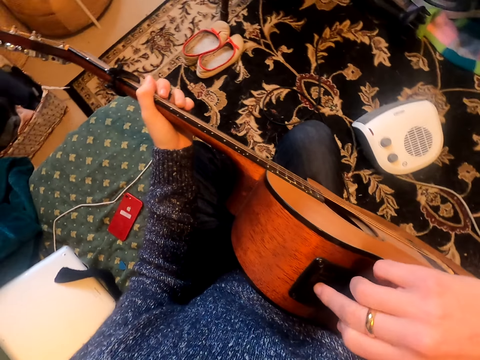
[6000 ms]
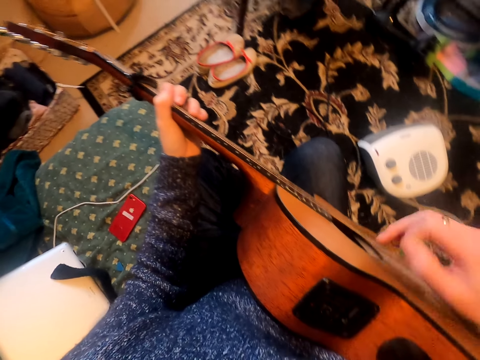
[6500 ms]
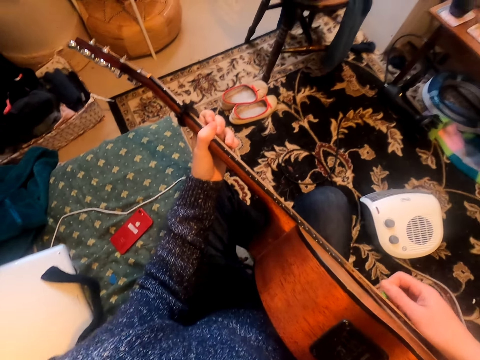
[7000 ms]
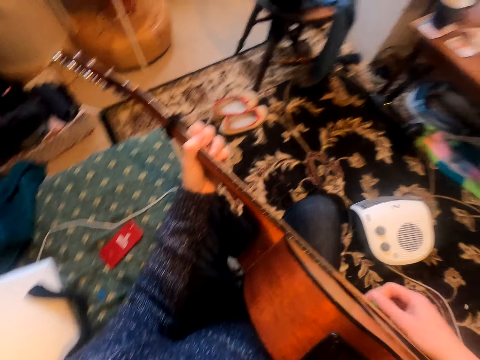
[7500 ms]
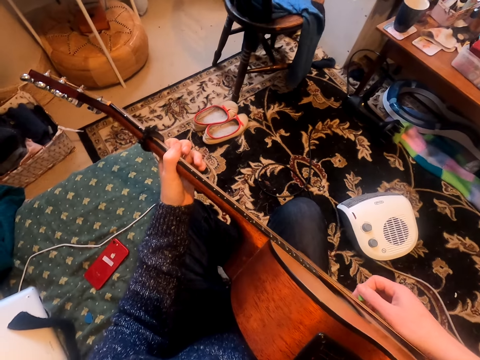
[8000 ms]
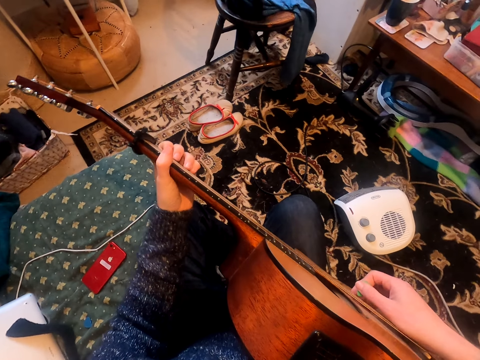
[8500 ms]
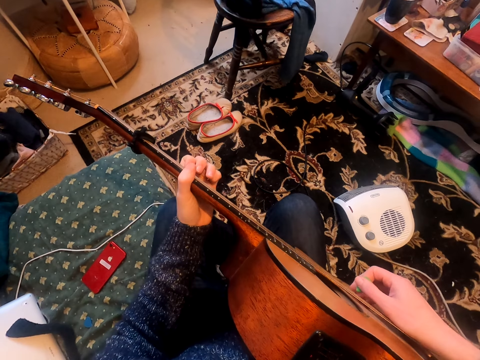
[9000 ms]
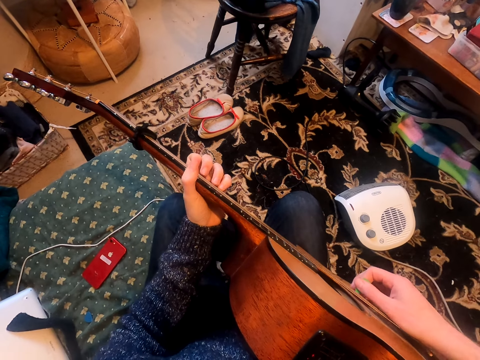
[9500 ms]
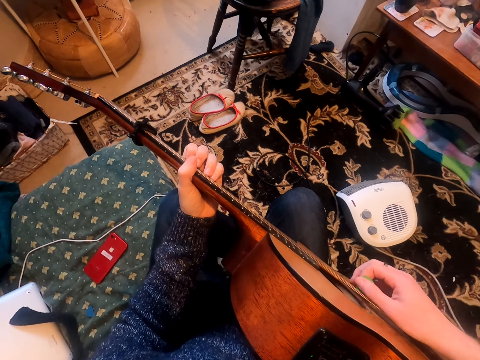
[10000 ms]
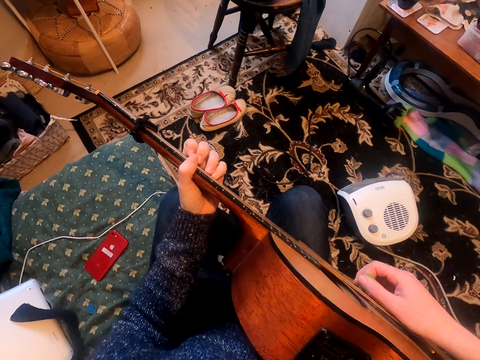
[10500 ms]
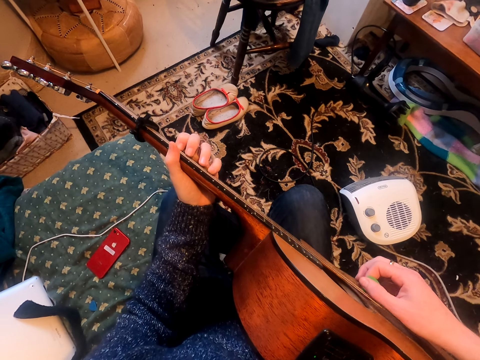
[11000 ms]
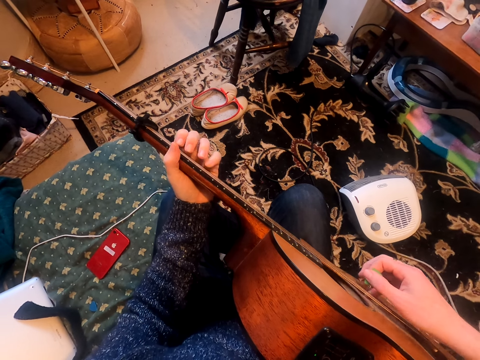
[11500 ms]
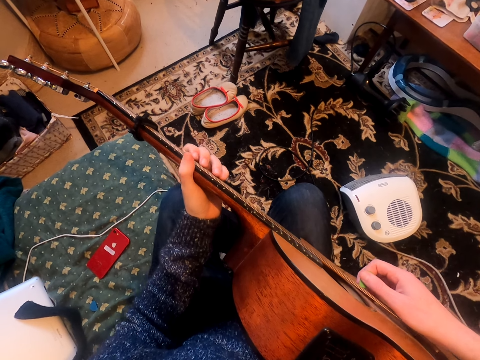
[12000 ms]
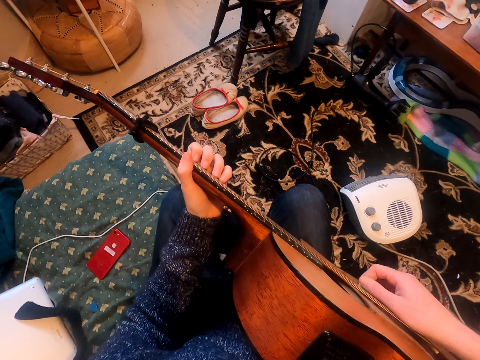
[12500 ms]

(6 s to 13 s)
The camera wearer plays a guitar.

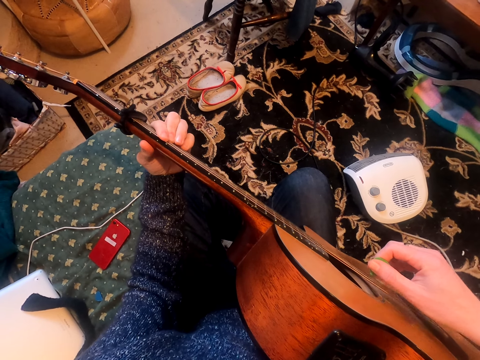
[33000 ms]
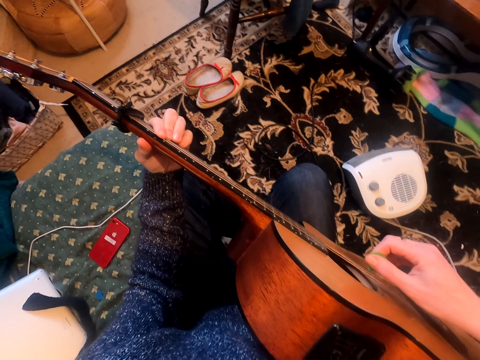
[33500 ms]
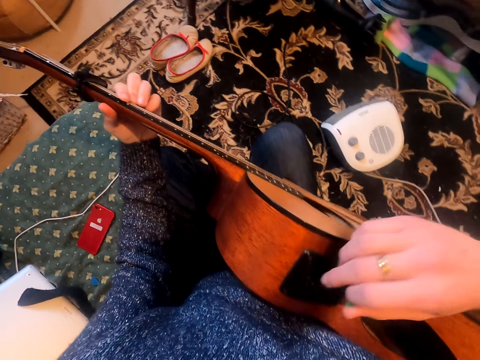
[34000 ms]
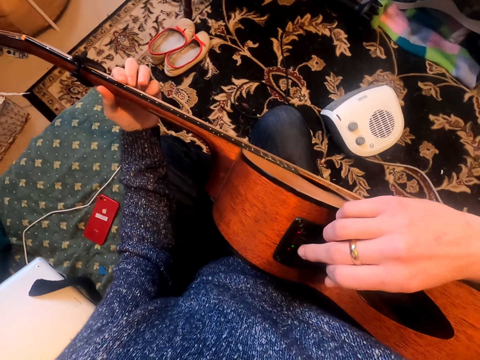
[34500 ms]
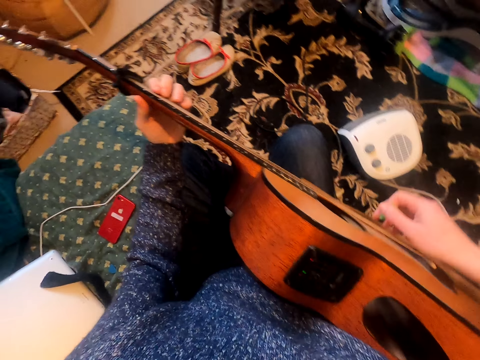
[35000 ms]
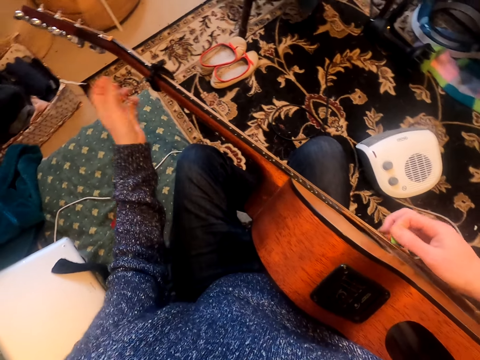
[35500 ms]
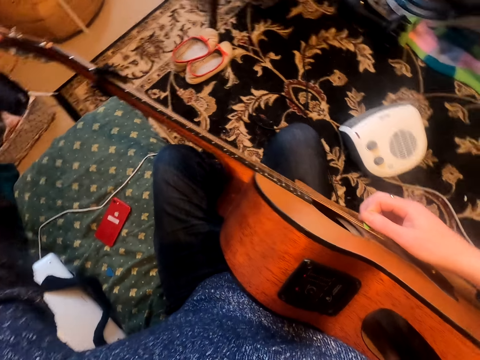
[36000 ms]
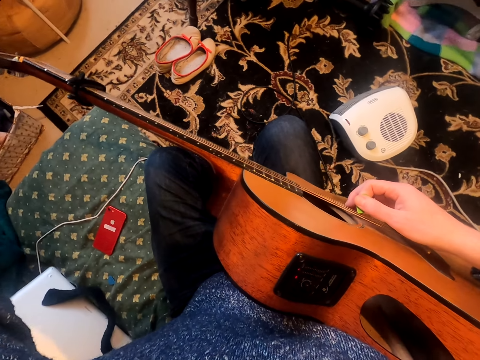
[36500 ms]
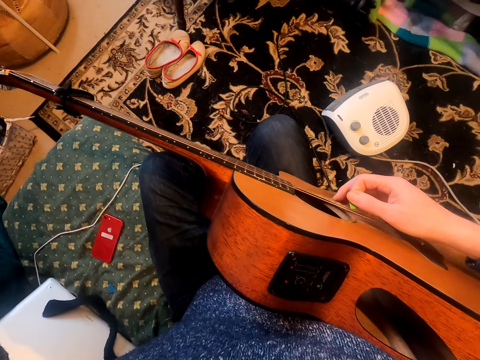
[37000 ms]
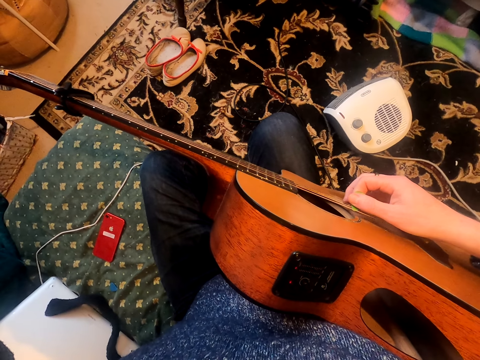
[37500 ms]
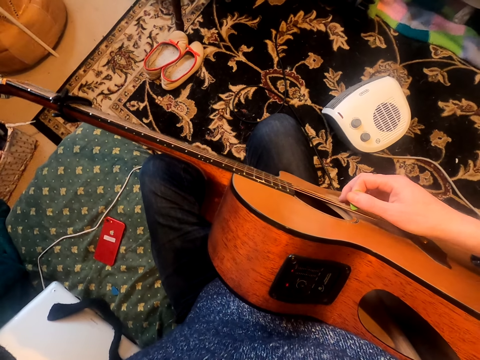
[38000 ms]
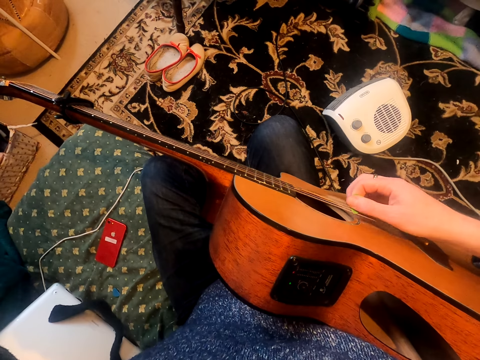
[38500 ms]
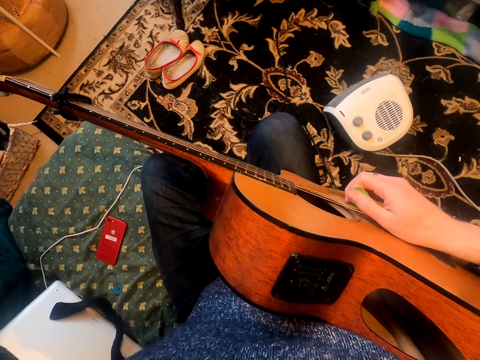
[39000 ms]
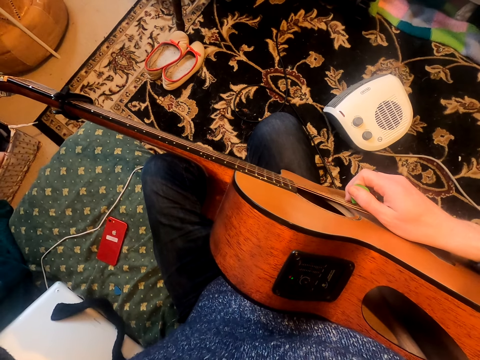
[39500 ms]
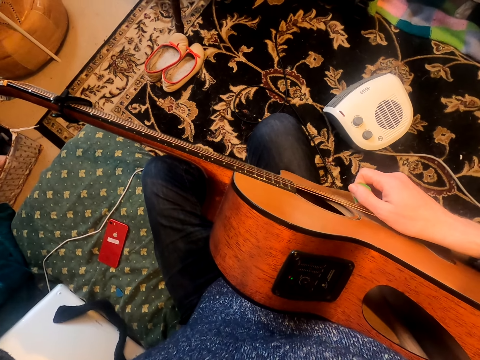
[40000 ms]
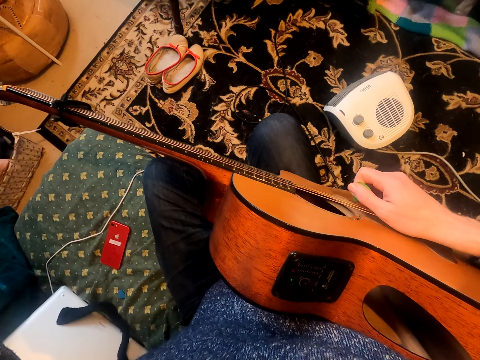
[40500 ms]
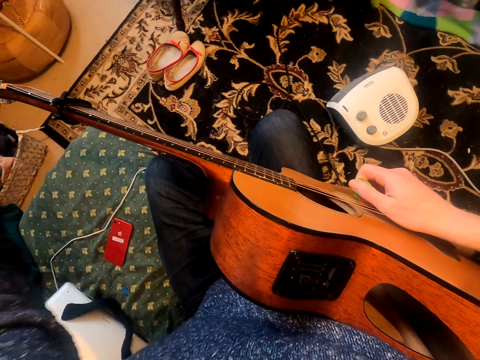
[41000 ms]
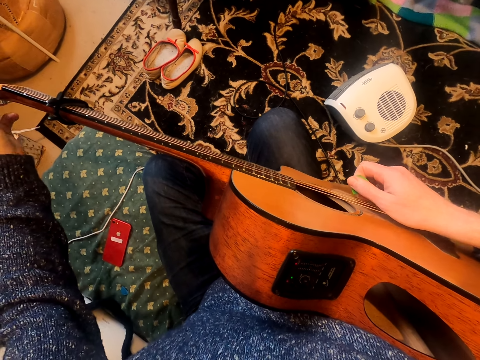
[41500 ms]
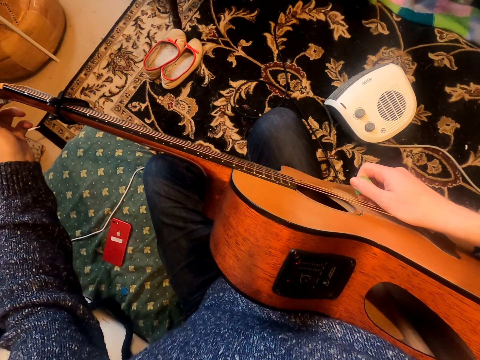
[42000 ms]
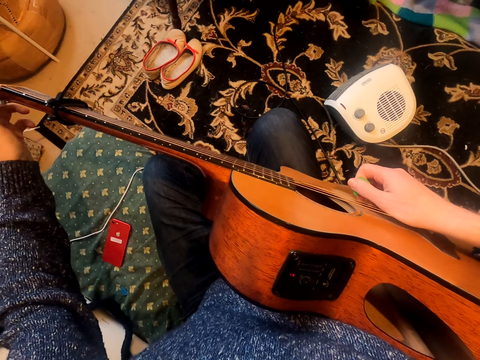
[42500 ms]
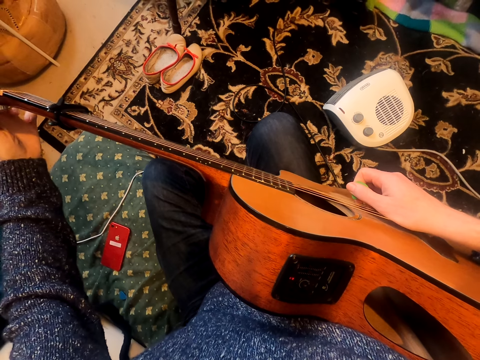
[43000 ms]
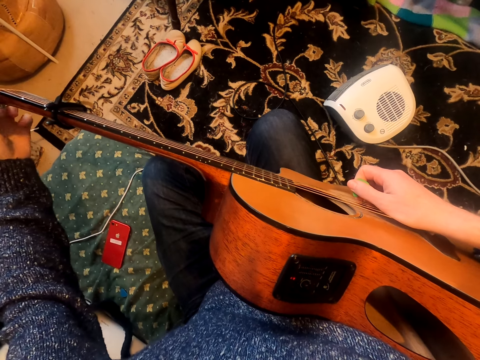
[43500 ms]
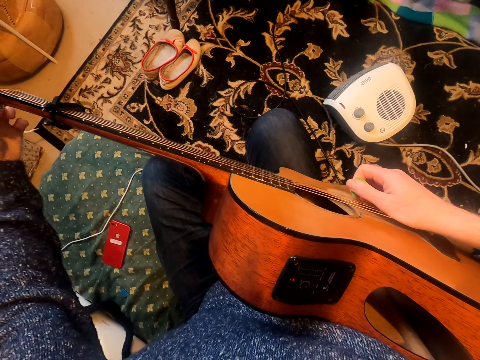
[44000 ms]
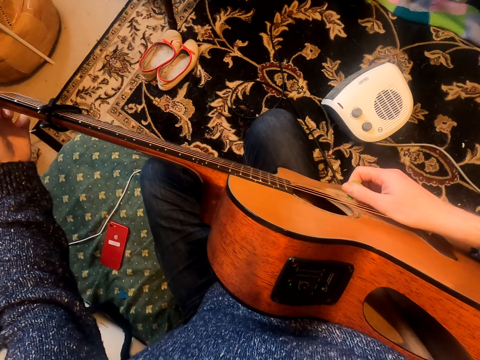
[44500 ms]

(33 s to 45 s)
The camera wearer presses on a guitar. They adjust strings on the guitar.

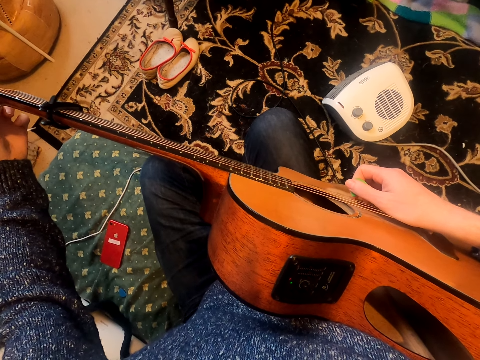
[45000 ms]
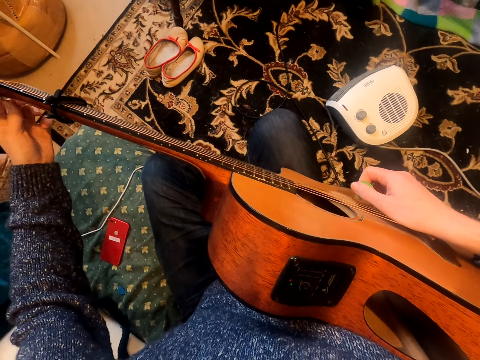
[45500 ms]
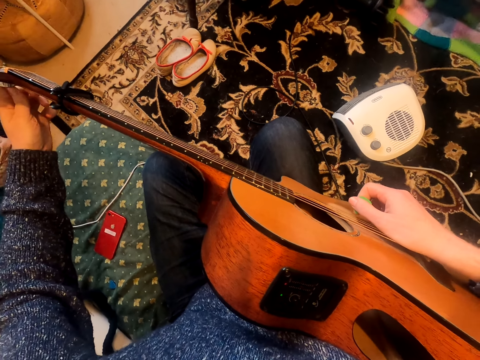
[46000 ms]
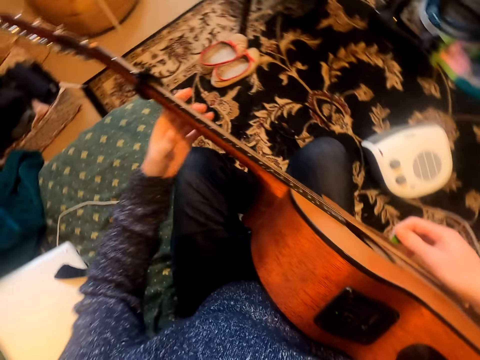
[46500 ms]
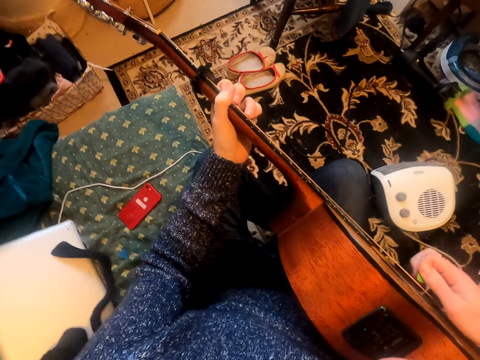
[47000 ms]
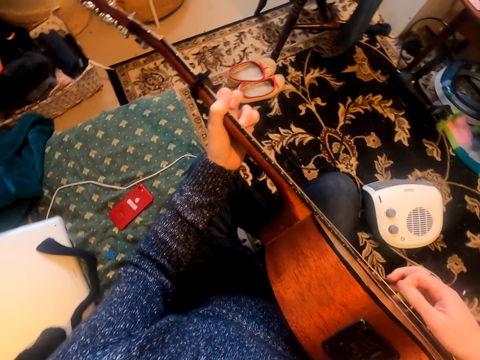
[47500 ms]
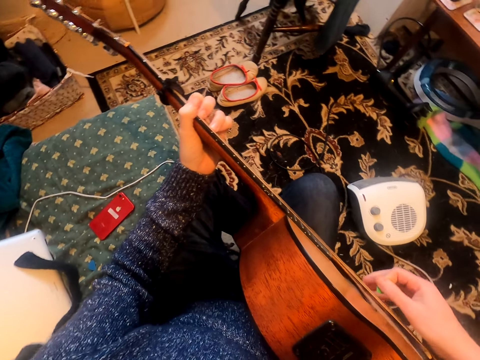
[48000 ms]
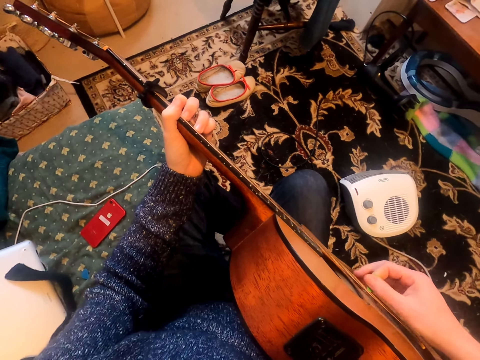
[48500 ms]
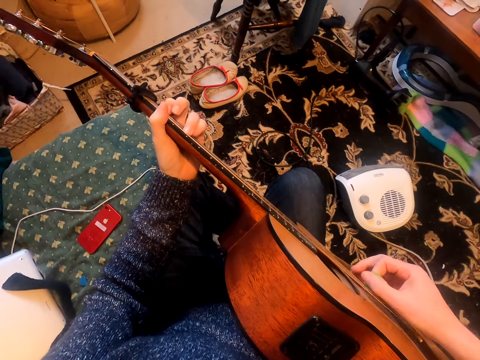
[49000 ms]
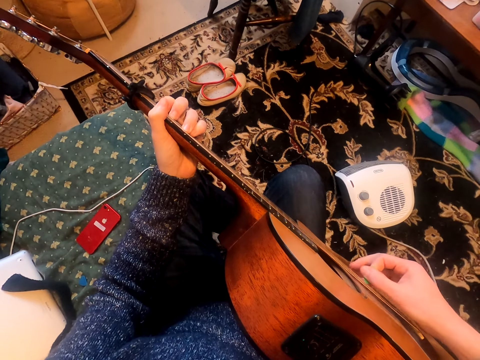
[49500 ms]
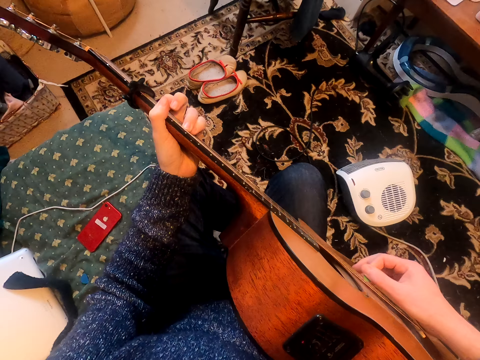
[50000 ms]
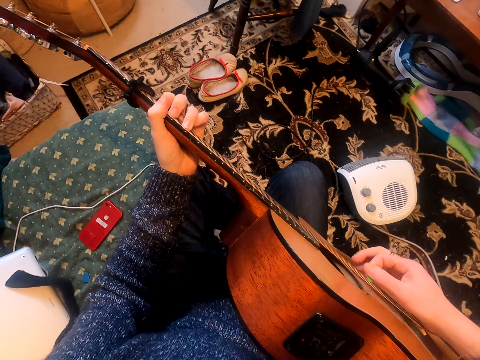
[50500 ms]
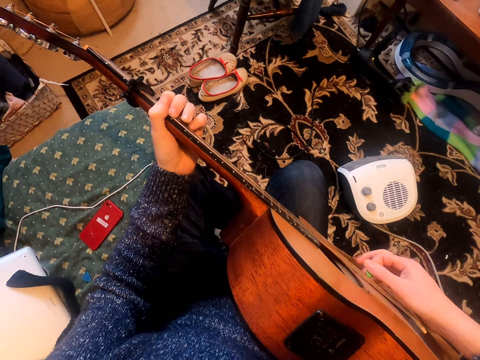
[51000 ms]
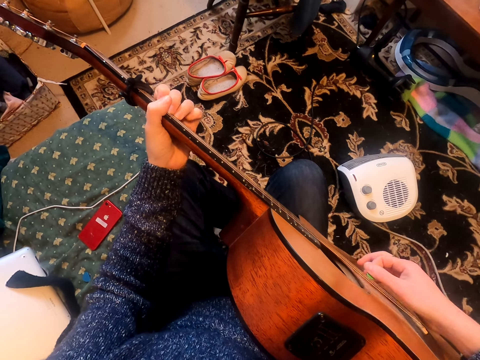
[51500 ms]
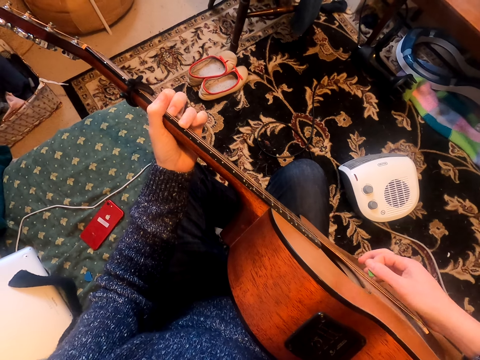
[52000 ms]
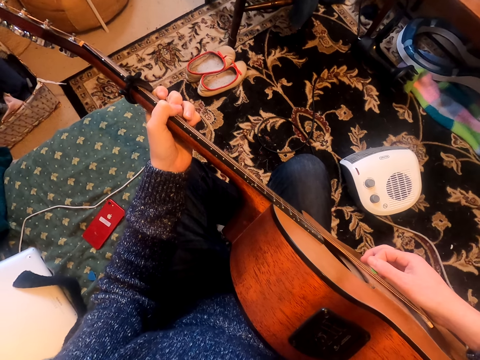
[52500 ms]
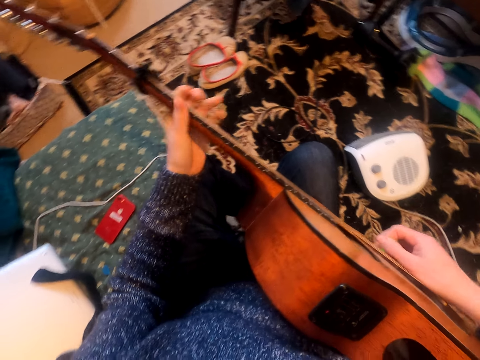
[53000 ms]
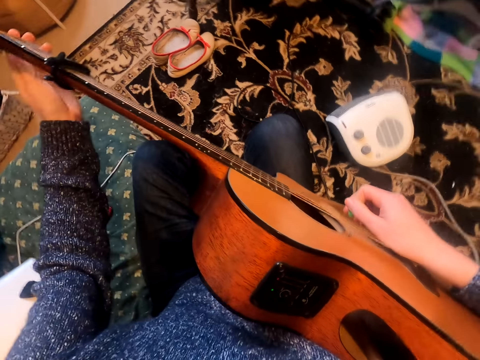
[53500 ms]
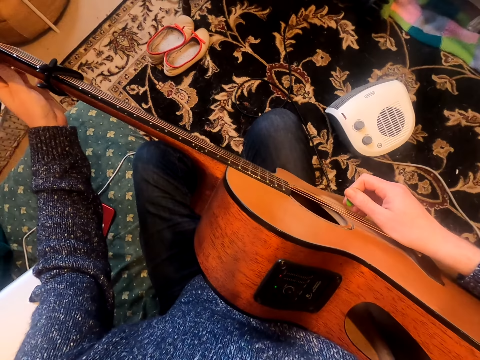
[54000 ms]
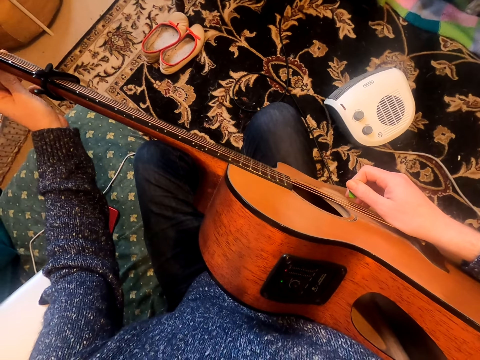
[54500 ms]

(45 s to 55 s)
The camera wearer plays a guitar.
